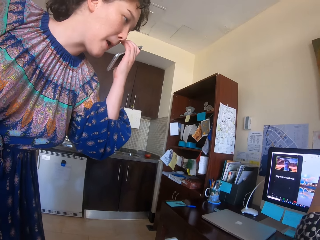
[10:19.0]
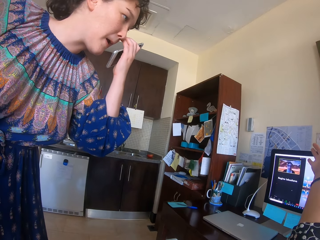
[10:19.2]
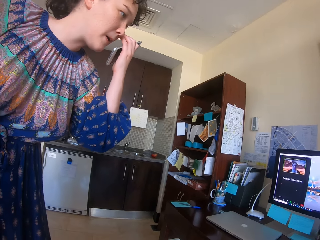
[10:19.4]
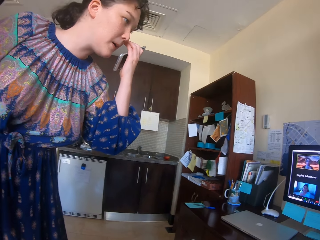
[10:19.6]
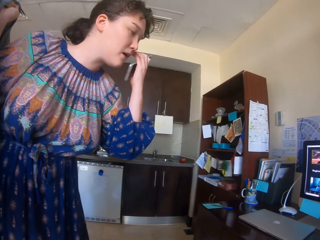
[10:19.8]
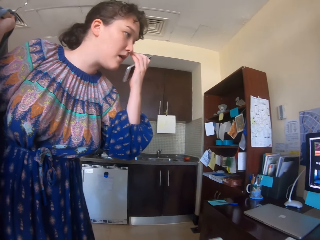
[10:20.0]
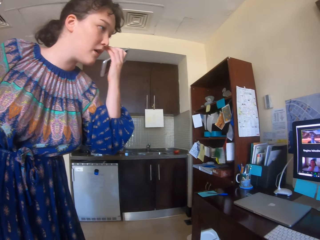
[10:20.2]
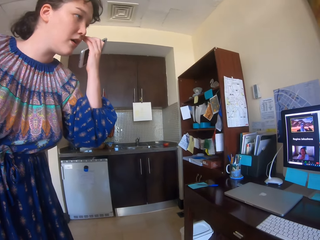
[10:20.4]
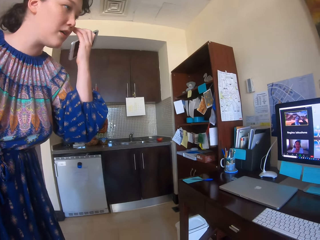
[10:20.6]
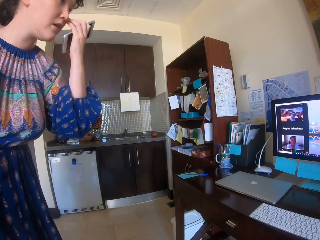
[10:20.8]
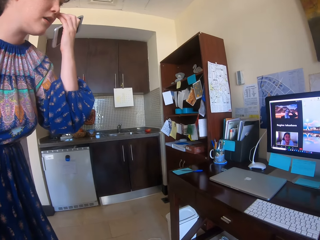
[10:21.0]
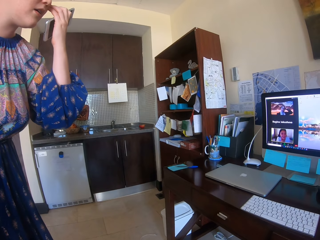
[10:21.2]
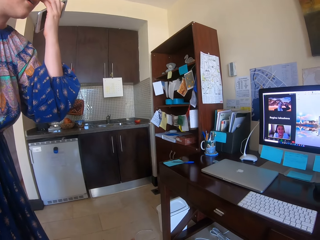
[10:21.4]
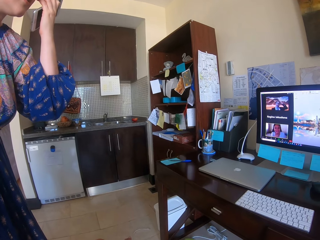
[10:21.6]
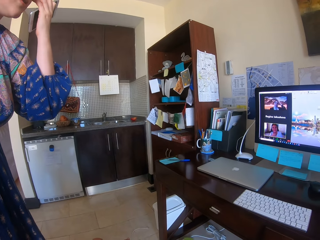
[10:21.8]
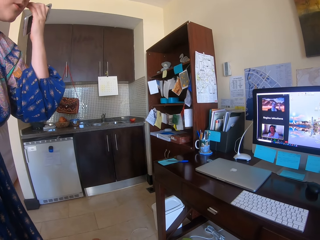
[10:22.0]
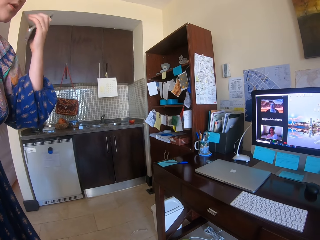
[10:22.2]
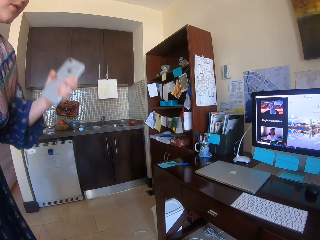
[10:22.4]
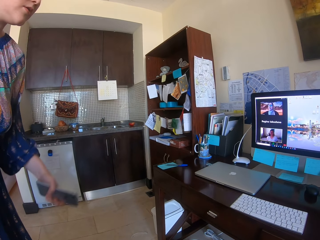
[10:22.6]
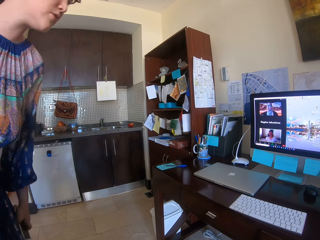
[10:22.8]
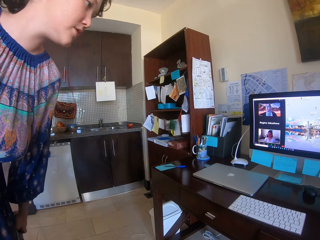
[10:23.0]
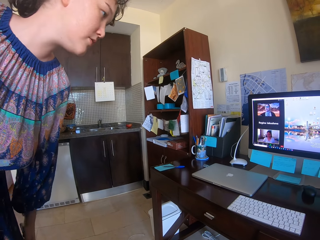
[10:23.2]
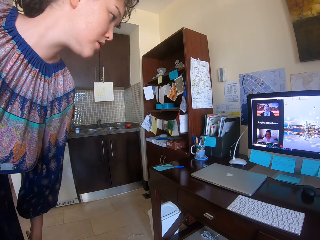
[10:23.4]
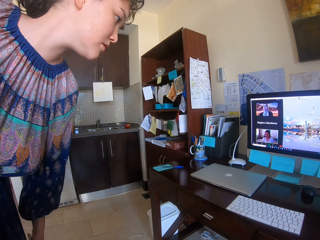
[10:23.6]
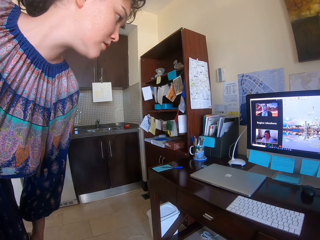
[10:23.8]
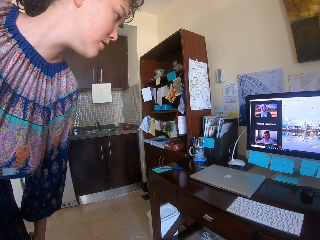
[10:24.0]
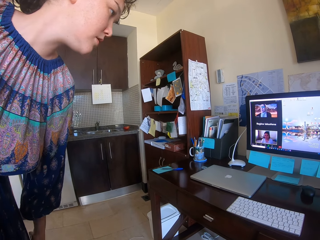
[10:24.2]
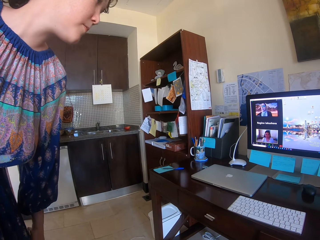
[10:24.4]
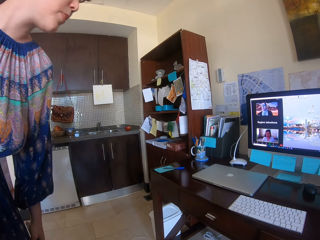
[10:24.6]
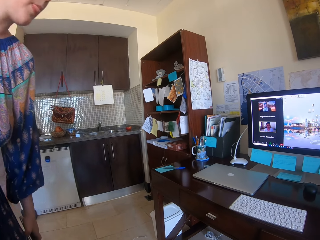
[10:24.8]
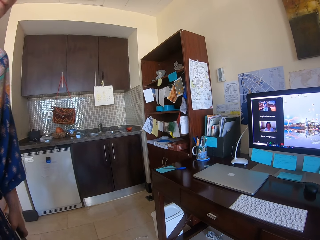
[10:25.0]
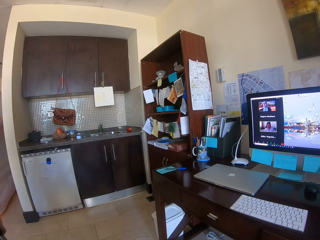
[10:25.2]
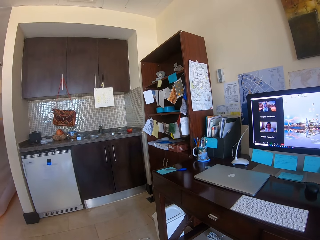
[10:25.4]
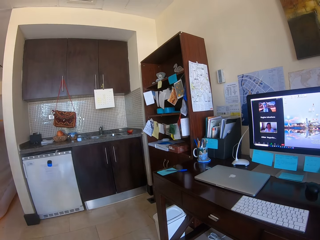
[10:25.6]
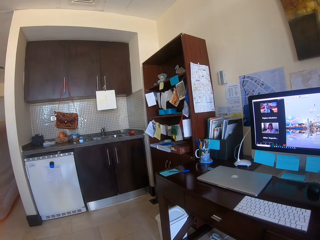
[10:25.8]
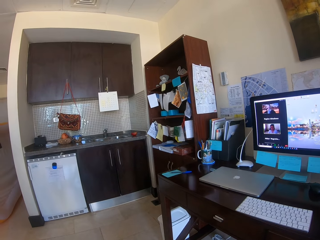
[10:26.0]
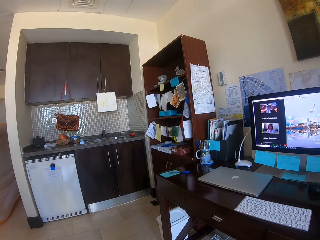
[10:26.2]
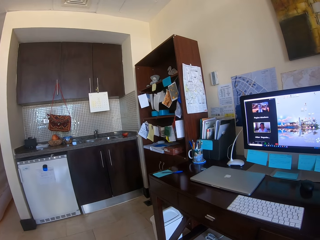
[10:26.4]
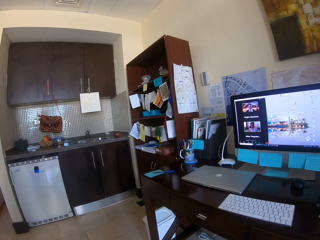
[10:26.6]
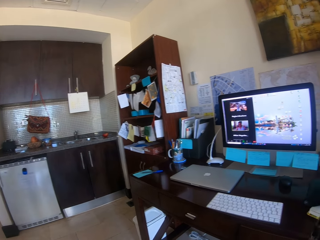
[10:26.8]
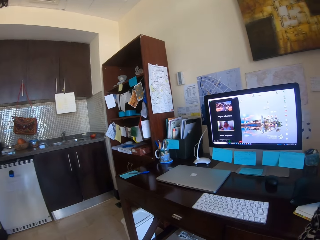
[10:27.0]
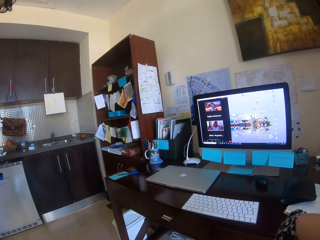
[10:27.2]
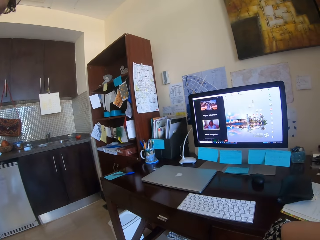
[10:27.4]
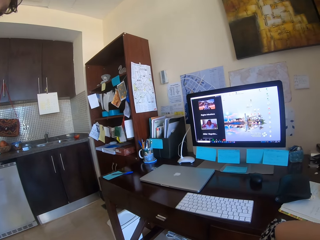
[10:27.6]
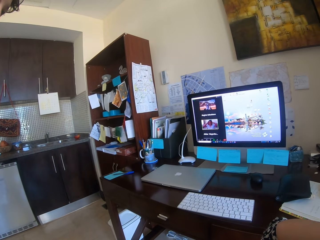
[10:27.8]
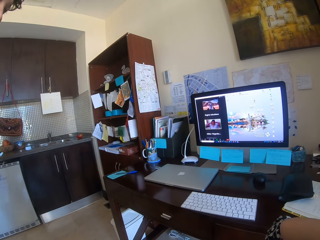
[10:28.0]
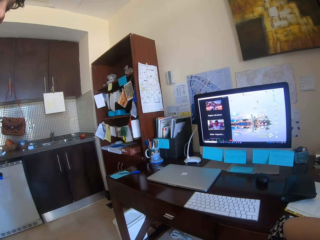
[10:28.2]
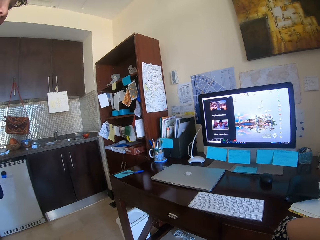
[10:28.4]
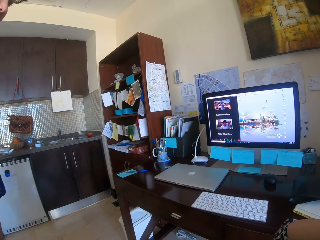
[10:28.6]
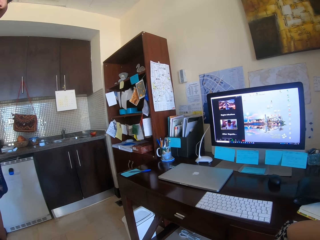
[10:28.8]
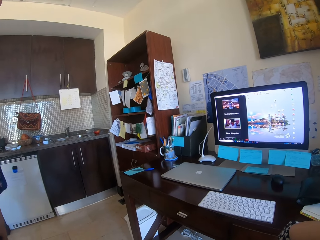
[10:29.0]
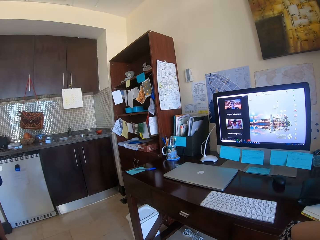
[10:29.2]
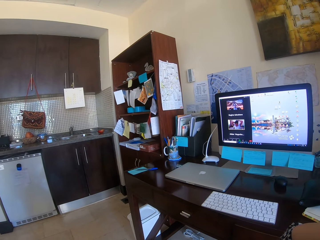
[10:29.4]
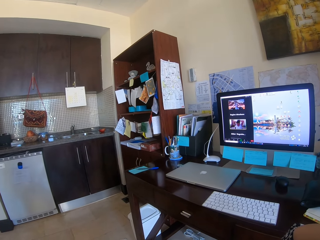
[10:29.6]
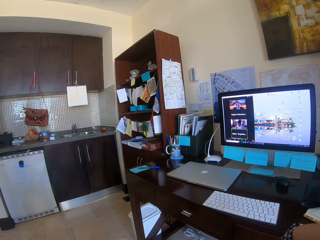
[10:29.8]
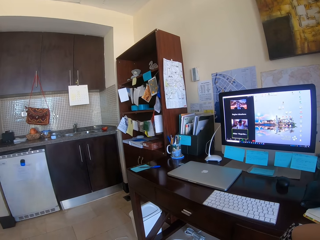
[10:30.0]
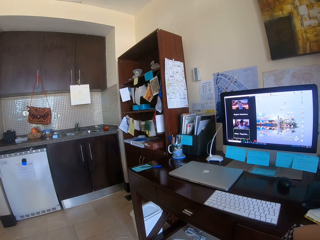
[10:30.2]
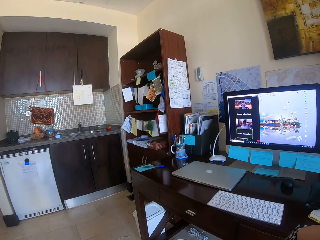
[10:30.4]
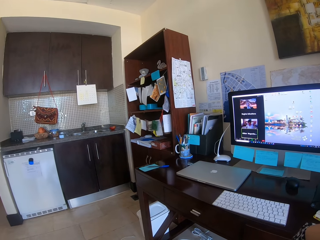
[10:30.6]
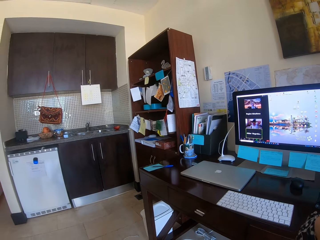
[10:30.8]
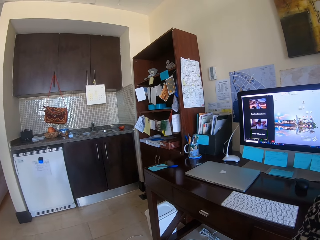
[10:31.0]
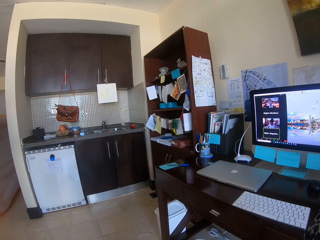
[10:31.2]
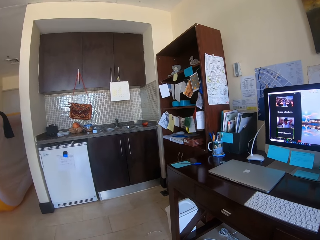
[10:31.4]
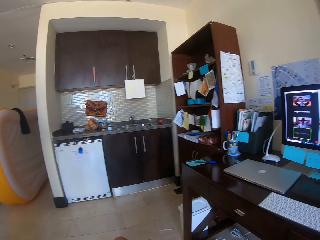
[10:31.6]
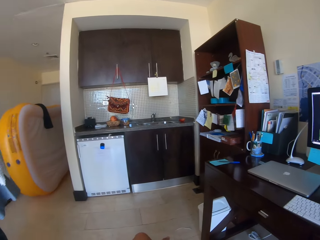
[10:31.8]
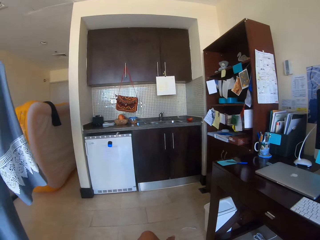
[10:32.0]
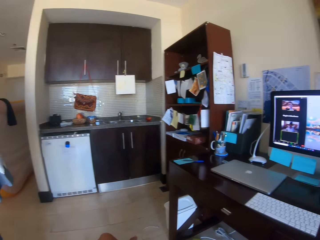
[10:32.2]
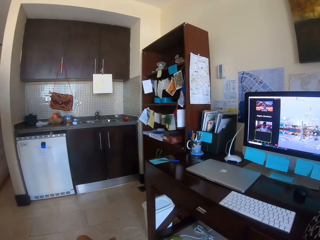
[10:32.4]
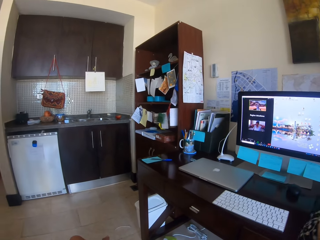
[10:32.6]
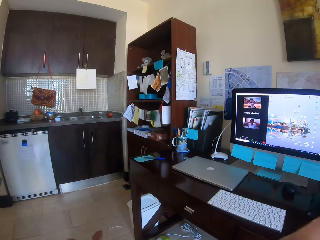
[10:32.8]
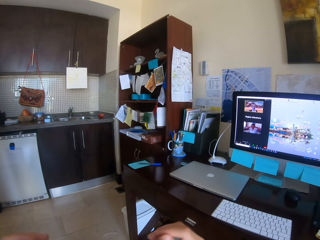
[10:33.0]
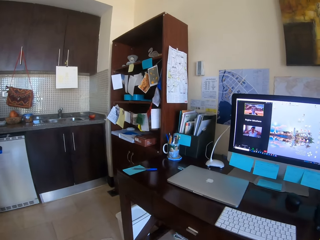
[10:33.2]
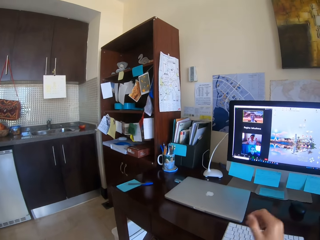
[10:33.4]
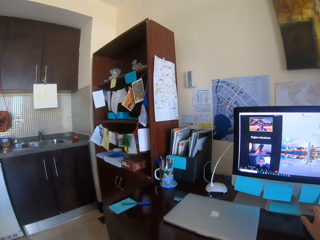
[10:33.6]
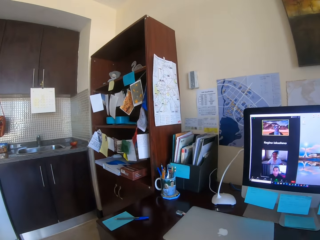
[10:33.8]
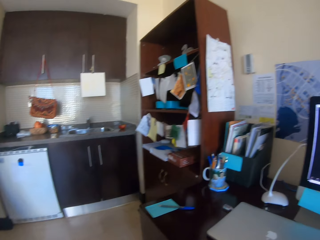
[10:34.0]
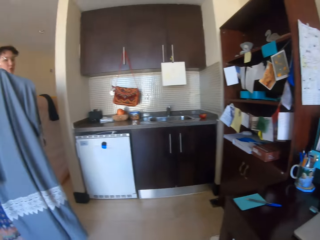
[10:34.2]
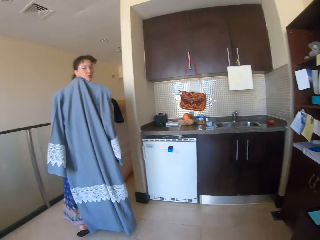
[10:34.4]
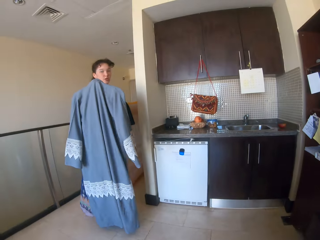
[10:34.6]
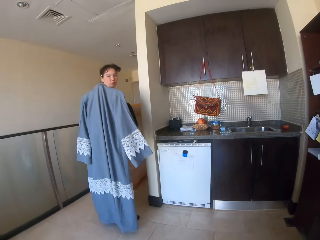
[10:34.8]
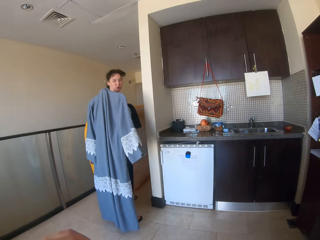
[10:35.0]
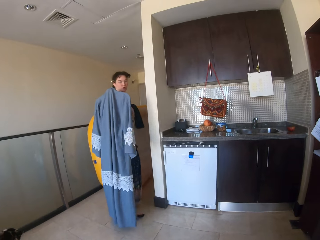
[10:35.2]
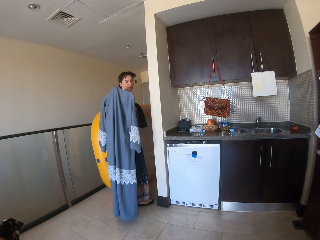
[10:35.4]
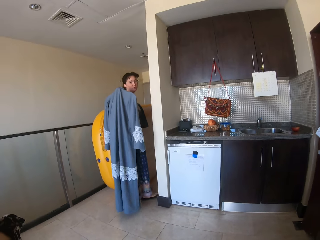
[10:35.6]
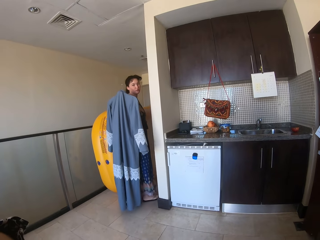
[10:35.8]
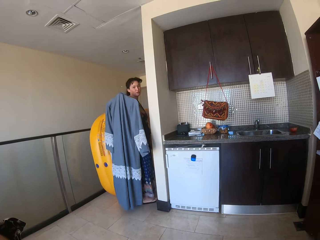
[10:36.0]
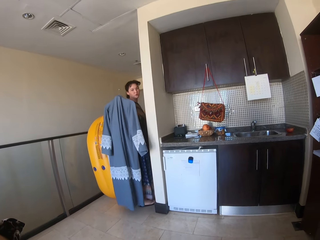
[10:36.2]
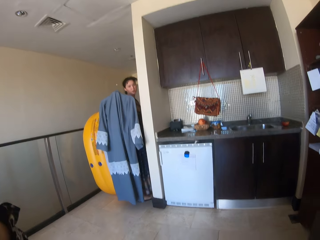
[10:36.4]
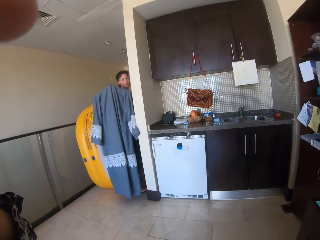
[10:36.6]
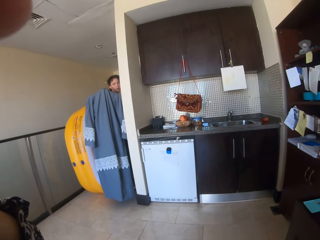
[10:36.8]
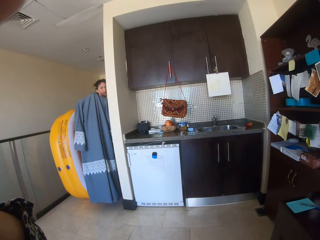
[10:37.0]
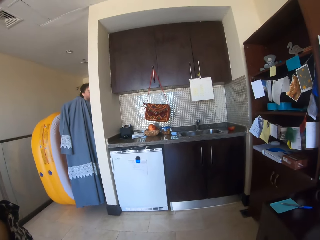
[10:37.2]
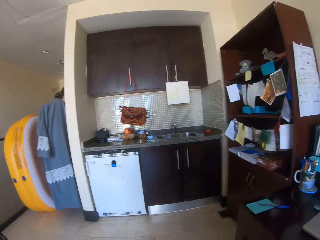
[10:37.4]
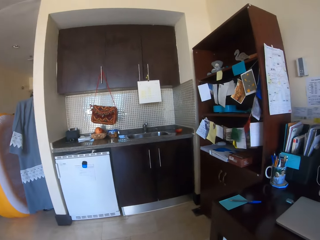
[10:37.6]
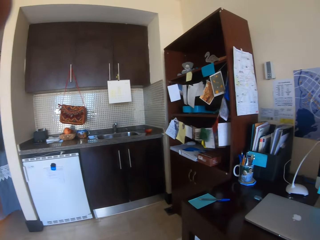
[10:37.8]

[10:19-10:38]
A woman moves her hand. The camera wearer moves her hand. The woman drops the hand down. The camera wearer moves her hand. The woman goes to another room and walks still around the house with the jacket at hand. The camera wearer adjusts the camera.
